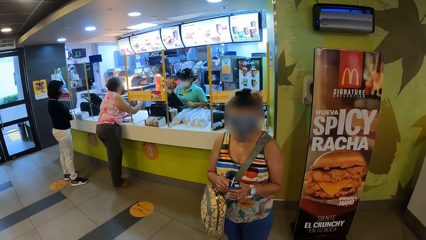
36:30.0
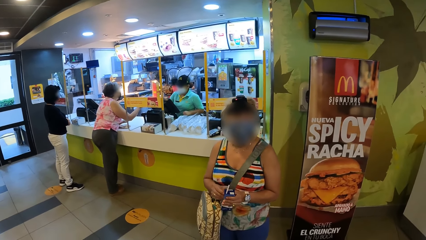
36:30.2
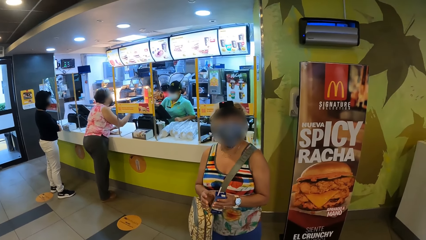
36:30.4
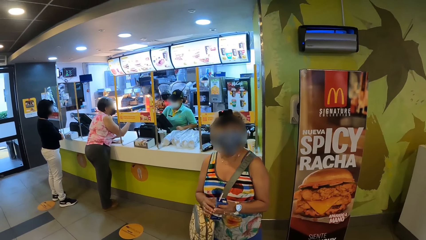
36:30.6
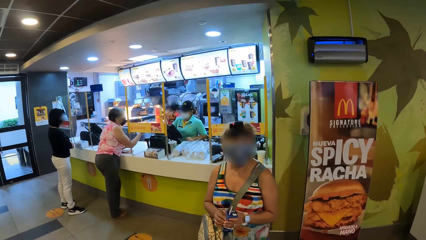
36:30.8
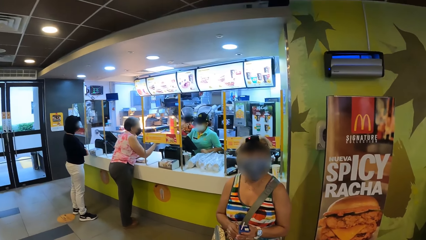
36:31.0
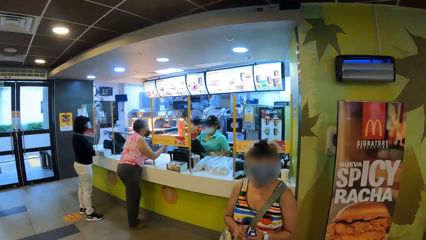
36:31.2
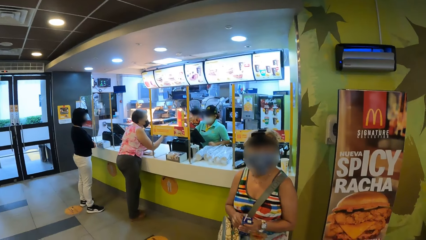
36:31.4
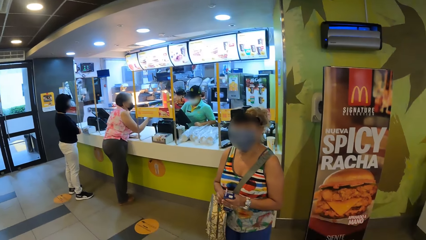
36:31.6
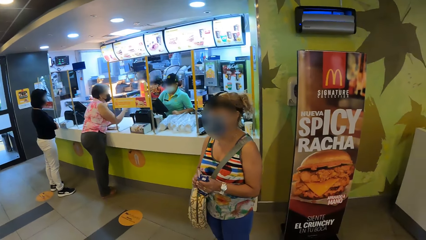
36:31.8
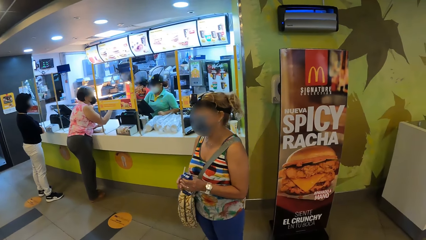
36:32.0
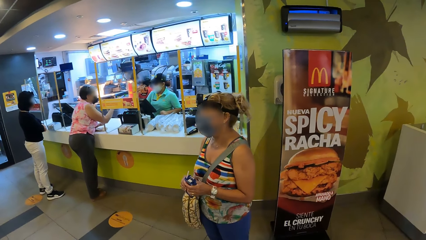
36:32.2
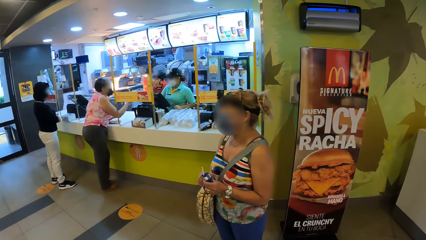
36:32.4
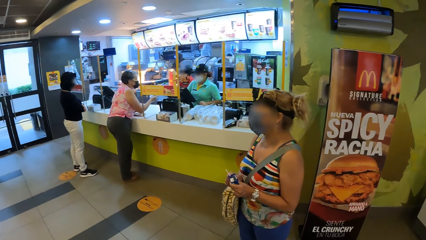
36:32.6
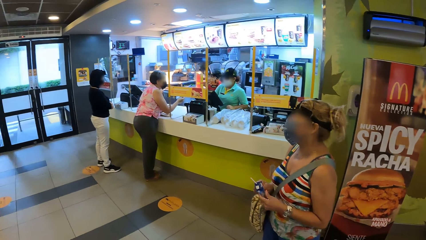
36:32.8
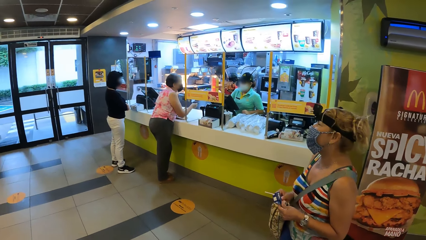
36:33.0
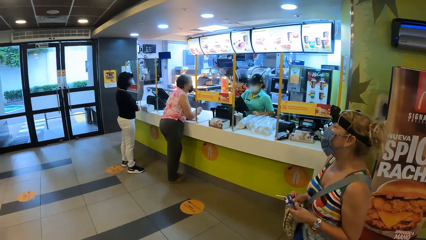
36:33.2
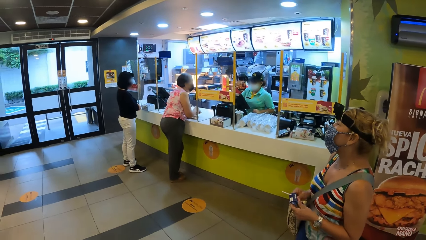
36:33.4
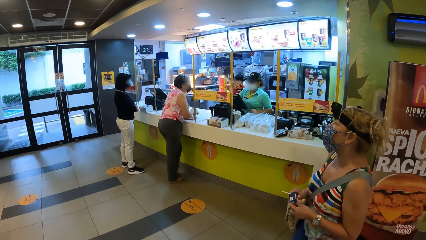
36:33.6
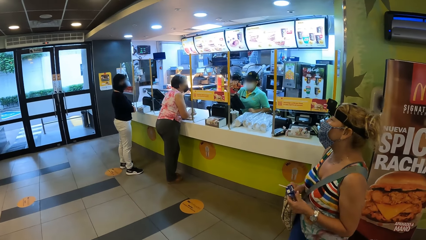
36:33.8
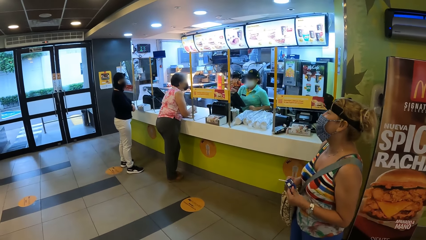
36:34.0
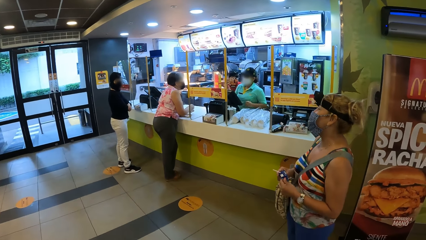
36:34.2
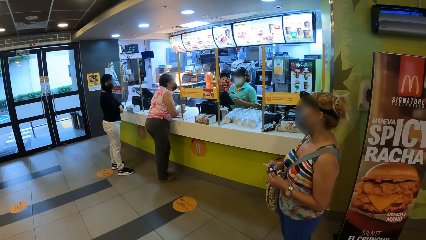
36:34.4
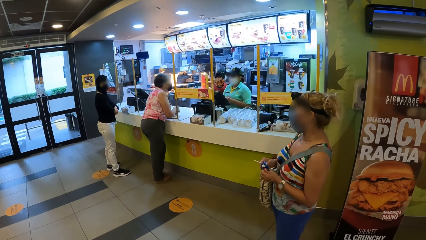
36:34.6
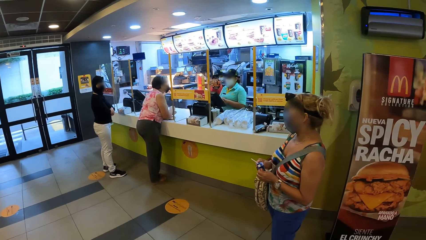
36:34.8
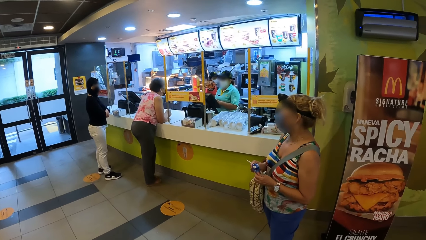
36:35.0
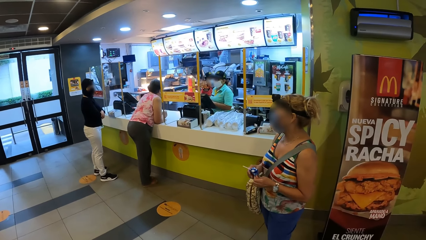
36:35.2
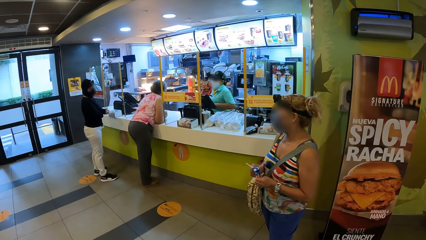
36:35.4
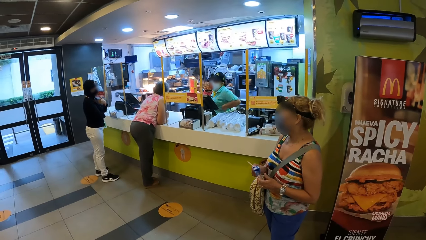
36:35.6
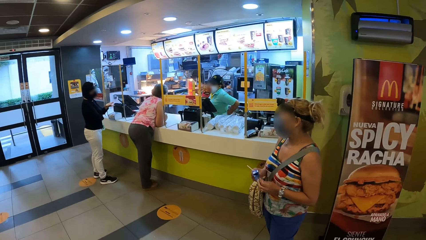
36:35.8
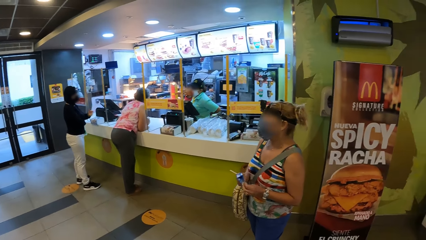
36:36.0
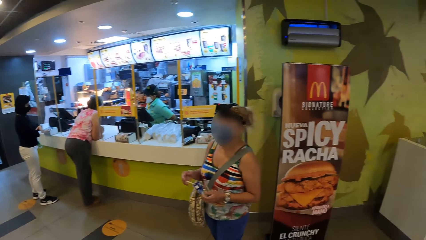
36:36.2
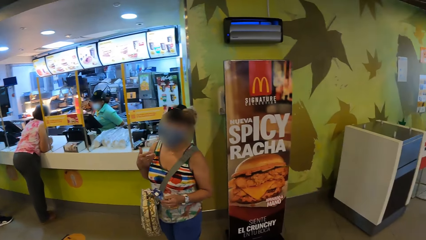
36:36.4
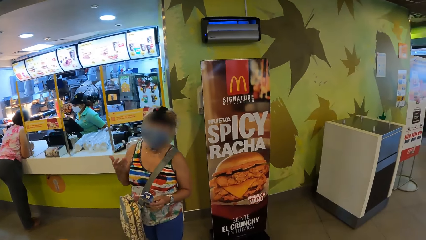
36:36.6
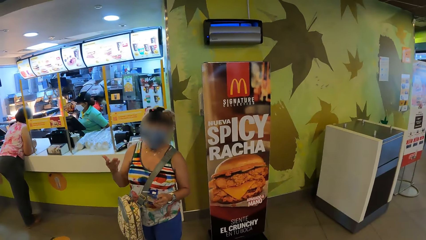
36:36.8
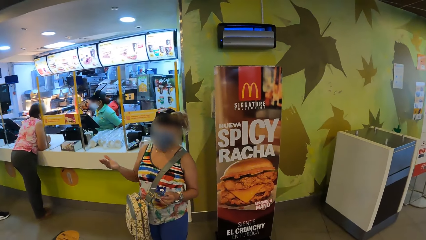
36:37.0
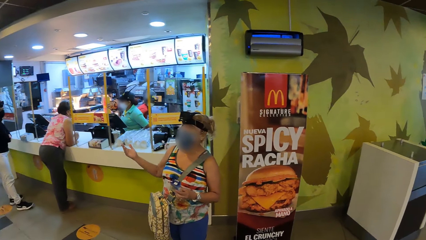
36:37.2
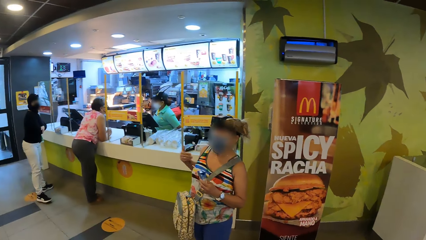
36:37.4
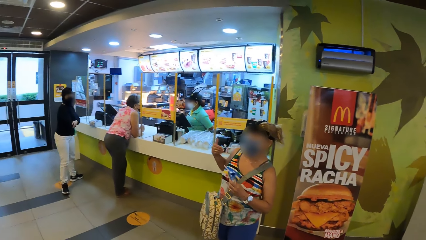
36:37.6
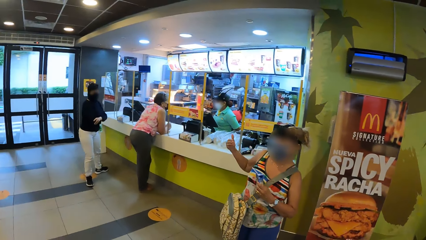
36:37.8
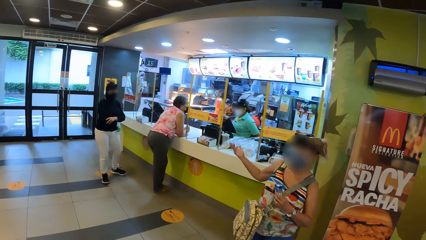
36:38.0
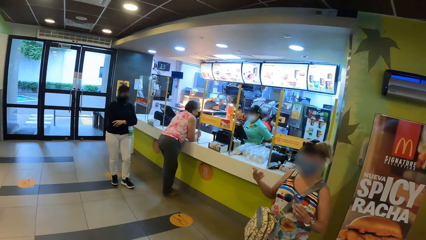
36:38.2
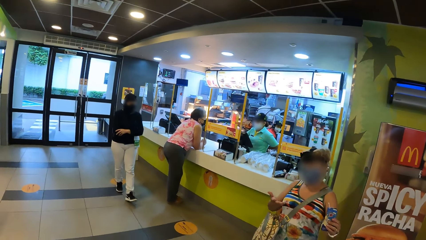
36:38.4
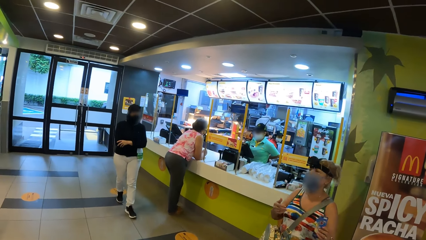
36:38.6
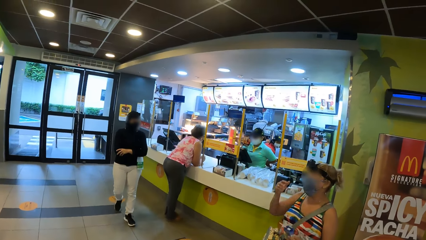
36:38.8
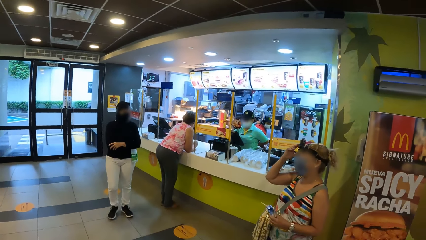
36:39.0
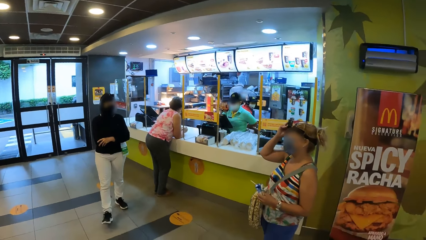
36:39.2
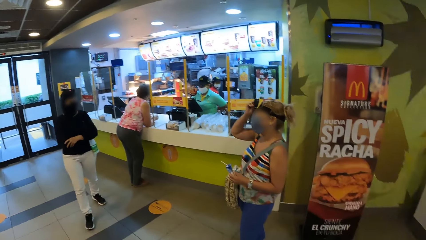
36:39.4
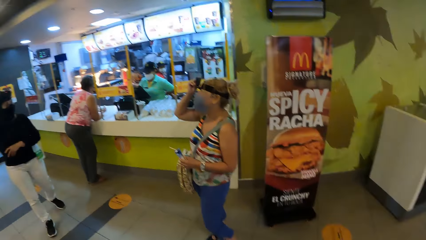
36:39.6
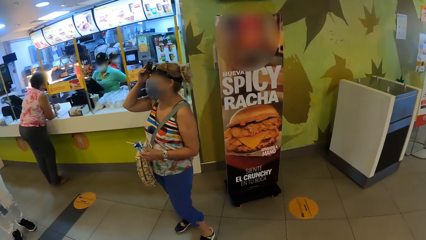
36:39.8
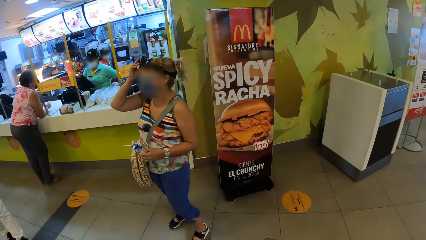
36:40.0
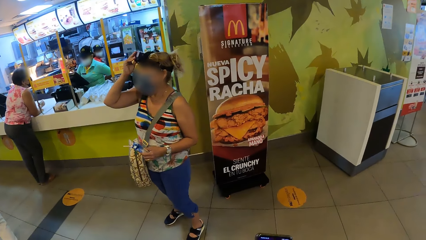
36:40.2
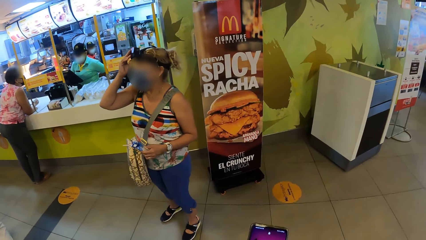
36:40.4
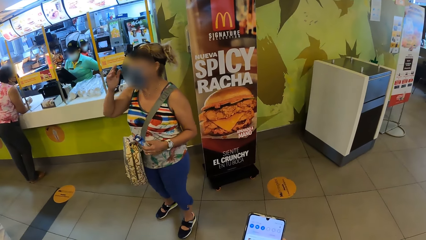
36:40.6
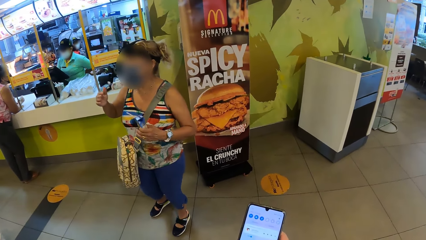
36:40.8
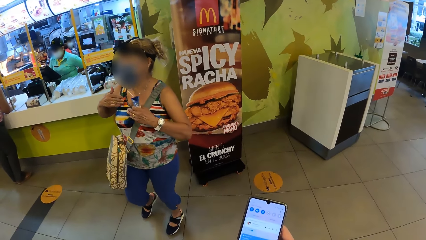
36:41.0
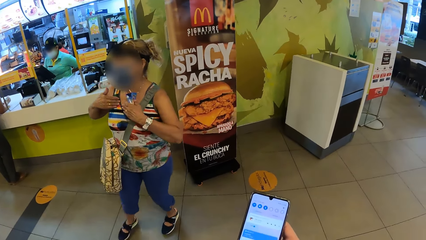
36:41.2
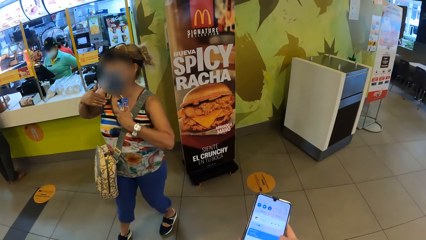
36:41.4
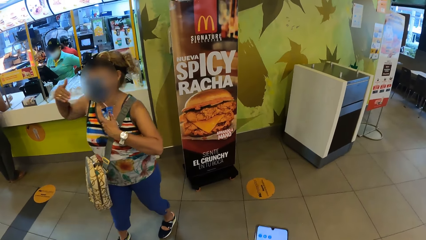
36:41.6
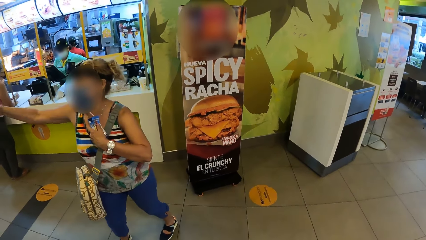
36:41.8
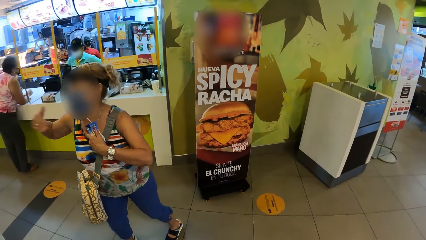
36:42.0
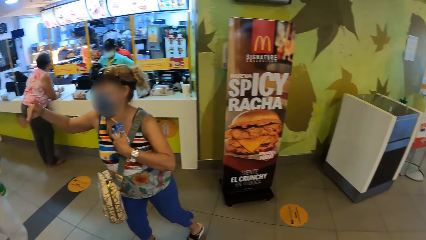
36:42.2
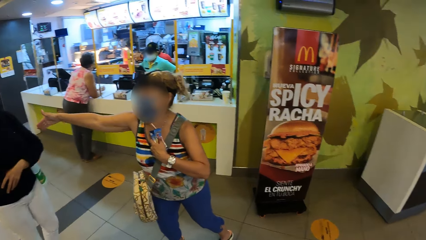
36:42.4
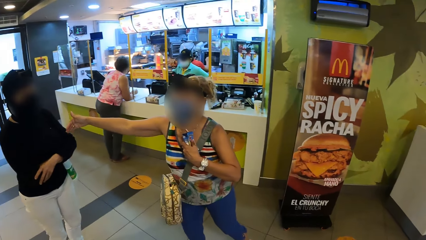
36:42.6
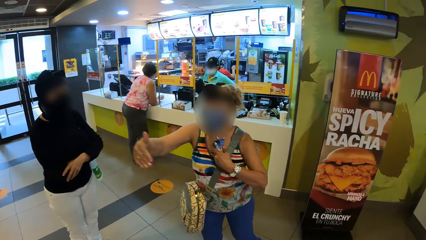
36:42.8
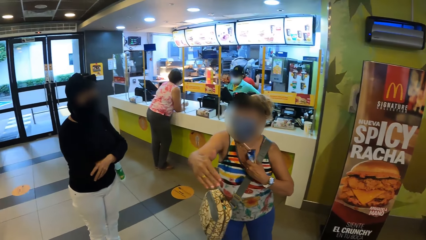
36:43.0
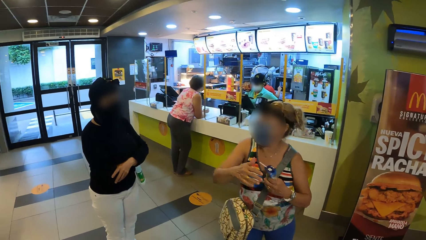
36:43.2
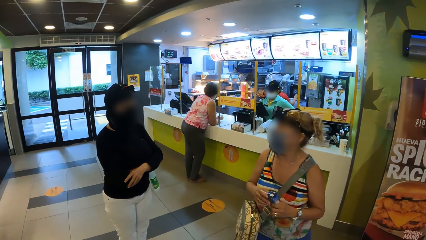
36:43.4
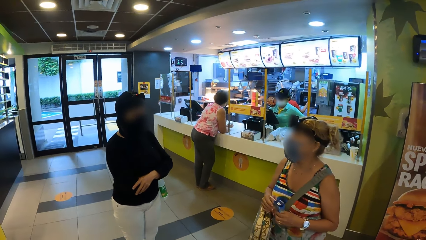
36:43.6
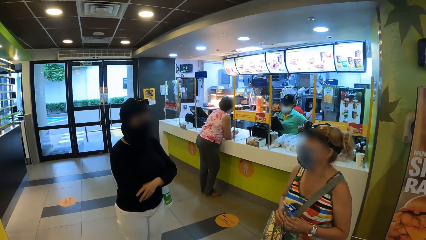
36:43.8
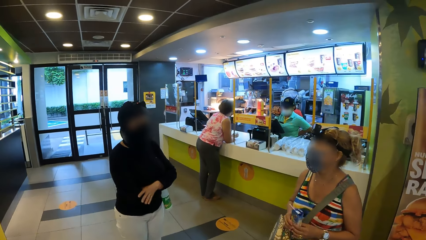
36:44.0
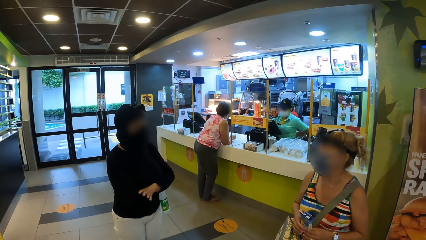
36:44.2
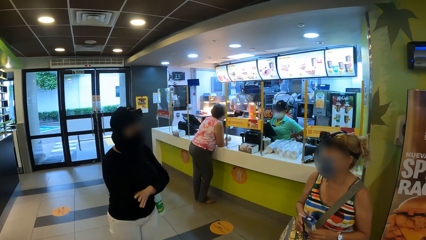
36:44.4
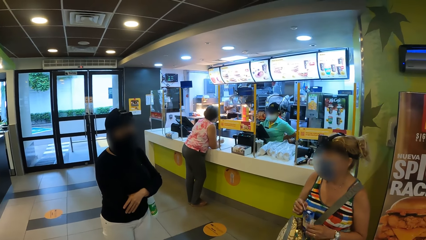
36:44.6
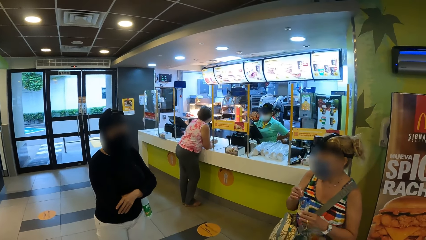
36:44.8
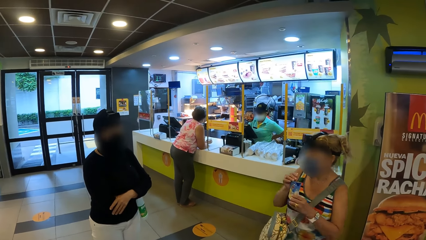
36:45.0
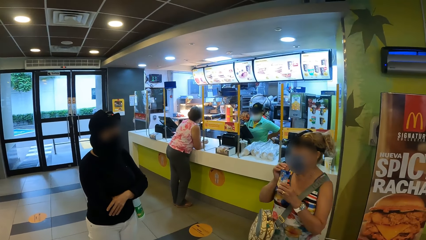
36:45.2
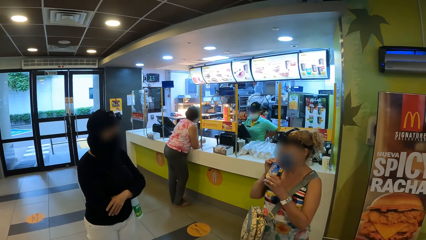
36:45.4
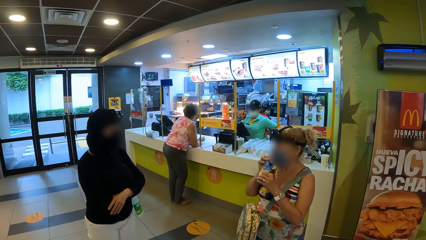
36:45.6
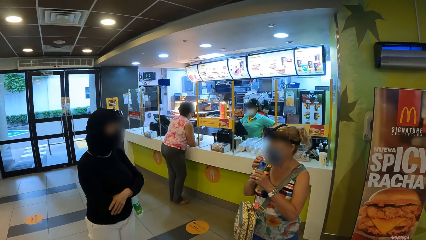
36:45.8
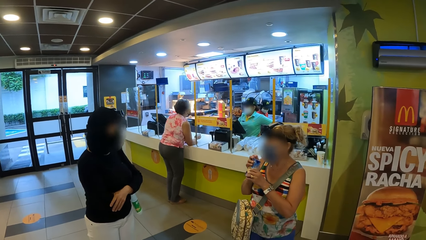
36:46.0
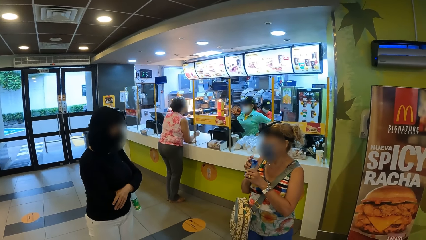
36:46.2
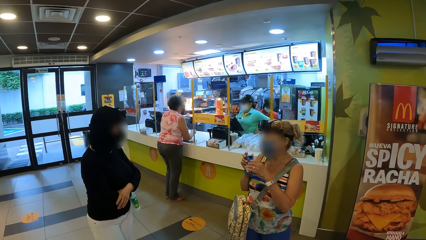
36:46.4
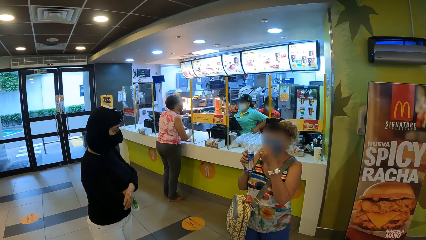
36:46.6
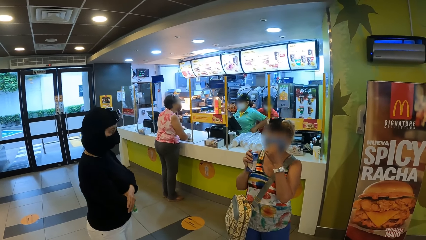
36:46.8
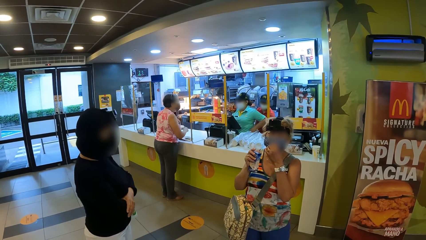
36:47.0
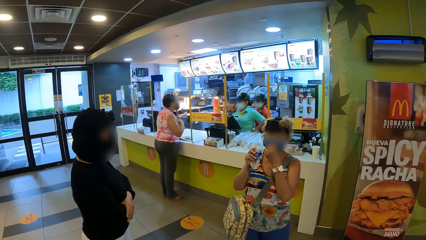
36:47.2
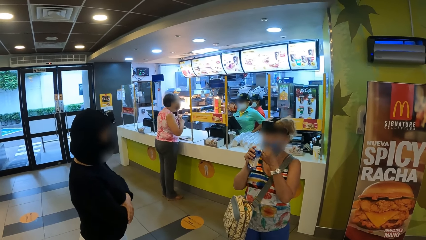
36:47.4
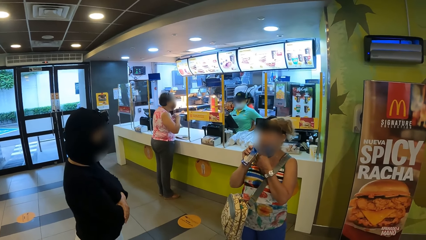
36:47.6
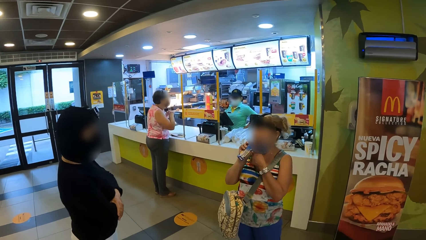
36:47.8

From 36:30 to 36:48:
A woman presses a box. The woman signs. Another woman walks. The first woman touches the camera. The camera wearer looks at the phone. They operate the phone. The first woman signs. The first woman interacts with the other woman. The camera wearer looks around. The first woman speaks to the other woman. The camera wearer looks at the other woman and the first woman. The other woman signs. The first woman holds the box.
